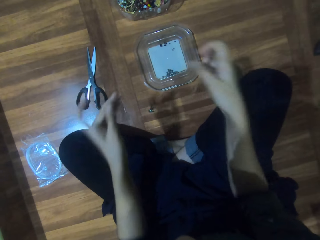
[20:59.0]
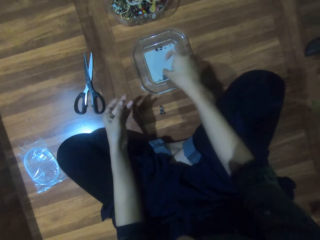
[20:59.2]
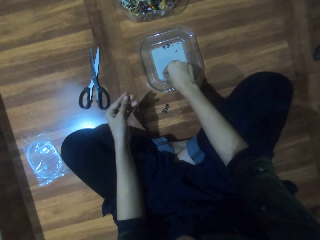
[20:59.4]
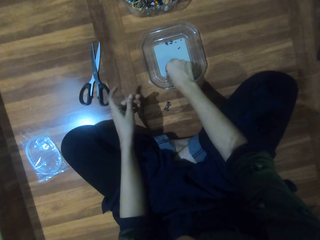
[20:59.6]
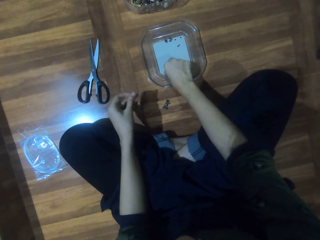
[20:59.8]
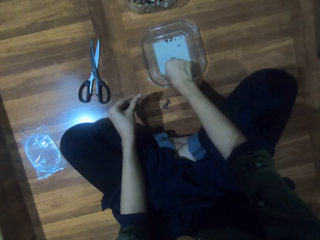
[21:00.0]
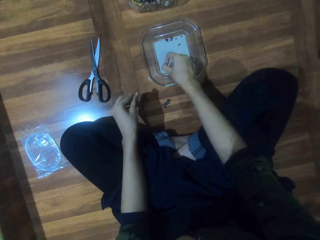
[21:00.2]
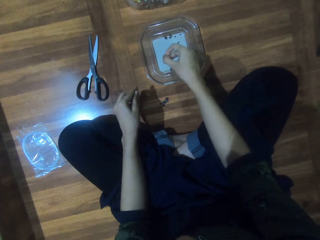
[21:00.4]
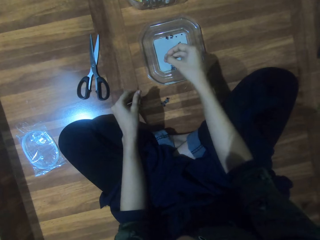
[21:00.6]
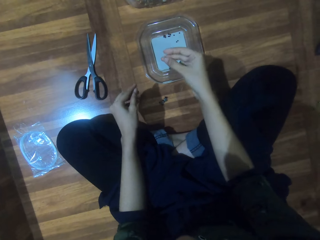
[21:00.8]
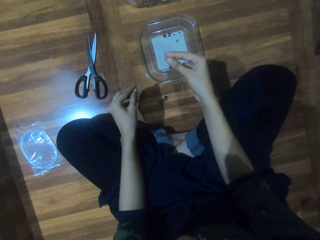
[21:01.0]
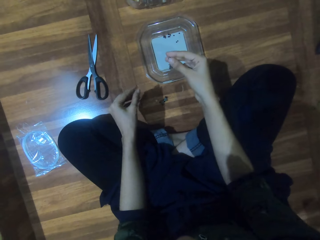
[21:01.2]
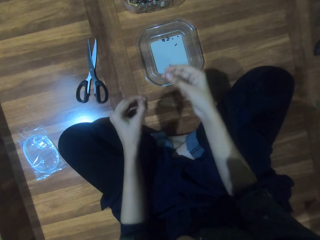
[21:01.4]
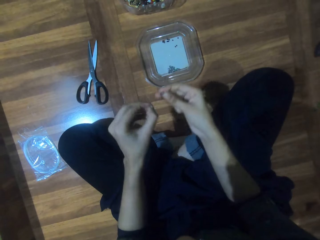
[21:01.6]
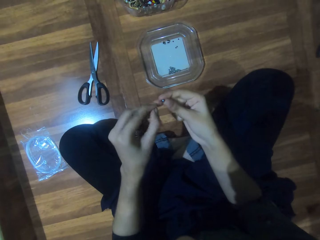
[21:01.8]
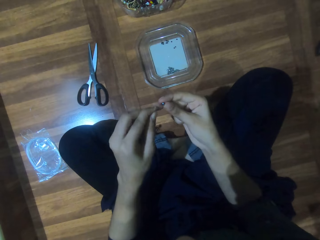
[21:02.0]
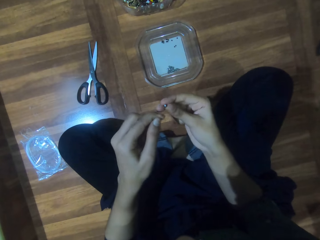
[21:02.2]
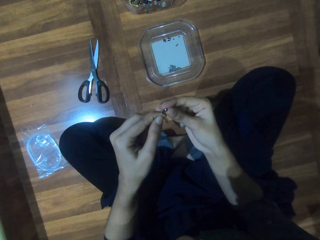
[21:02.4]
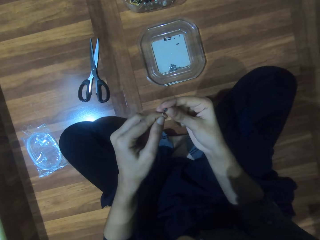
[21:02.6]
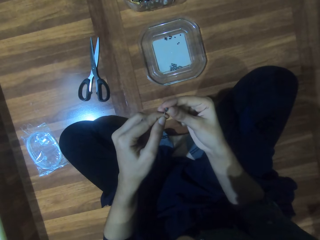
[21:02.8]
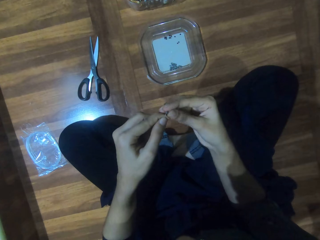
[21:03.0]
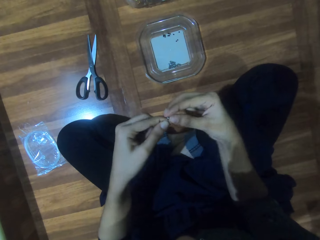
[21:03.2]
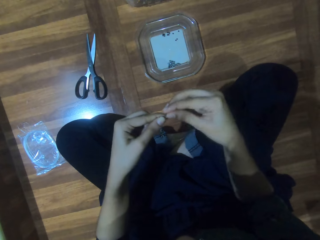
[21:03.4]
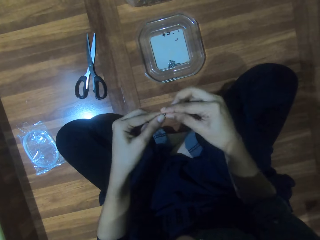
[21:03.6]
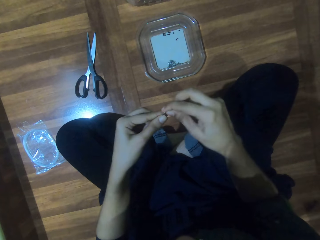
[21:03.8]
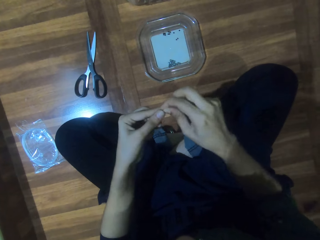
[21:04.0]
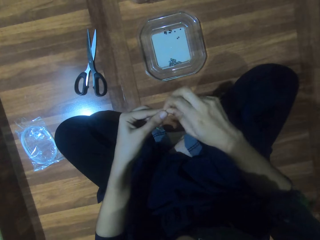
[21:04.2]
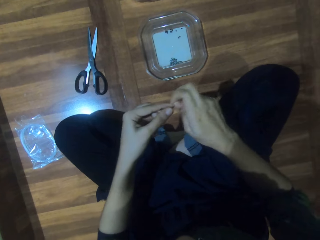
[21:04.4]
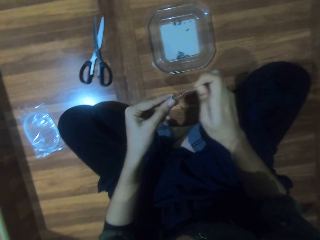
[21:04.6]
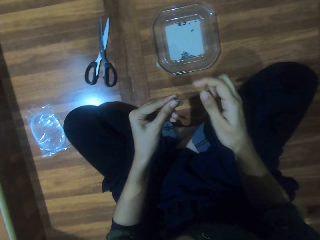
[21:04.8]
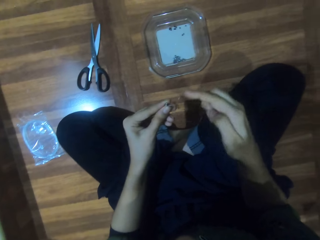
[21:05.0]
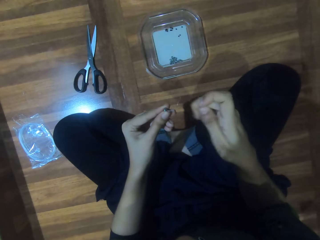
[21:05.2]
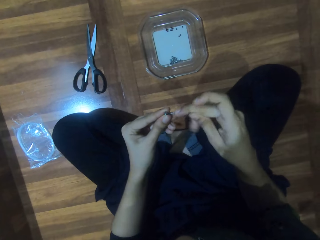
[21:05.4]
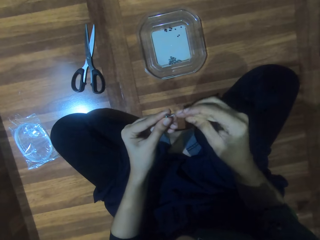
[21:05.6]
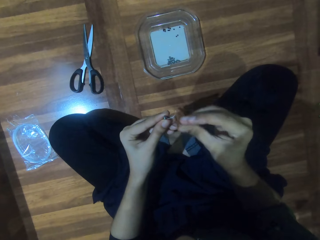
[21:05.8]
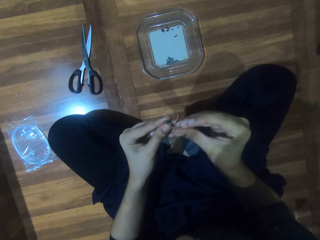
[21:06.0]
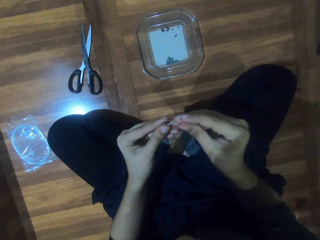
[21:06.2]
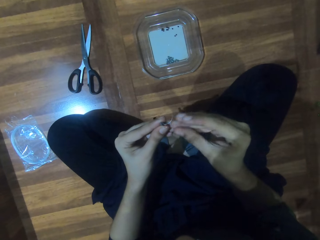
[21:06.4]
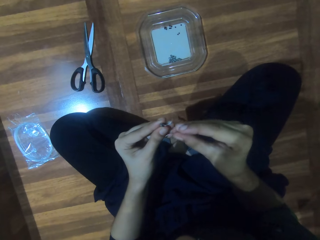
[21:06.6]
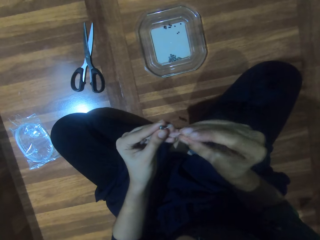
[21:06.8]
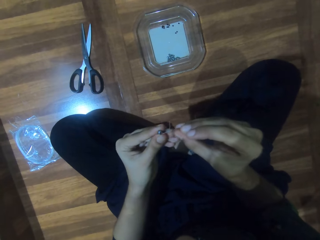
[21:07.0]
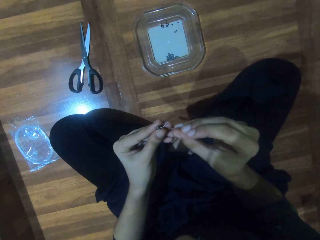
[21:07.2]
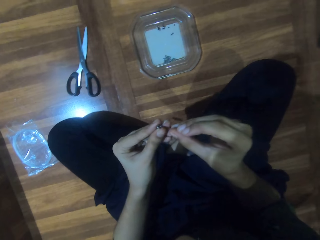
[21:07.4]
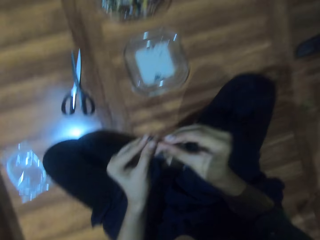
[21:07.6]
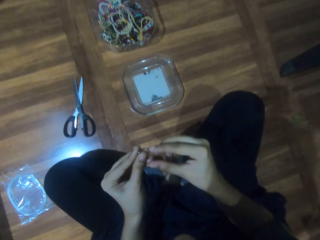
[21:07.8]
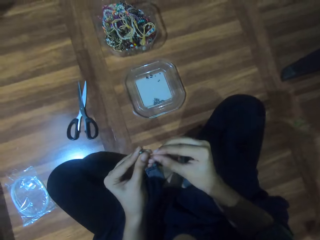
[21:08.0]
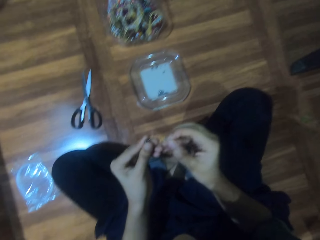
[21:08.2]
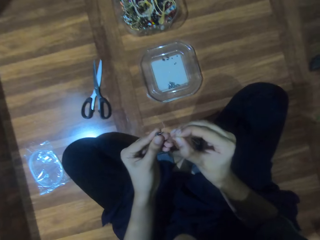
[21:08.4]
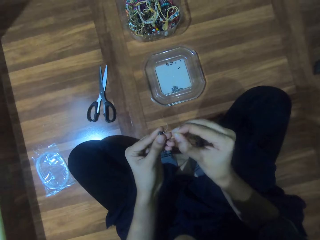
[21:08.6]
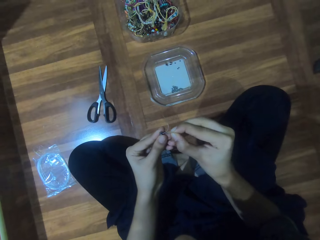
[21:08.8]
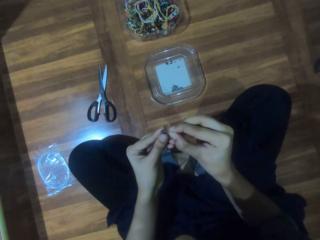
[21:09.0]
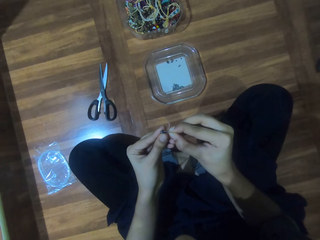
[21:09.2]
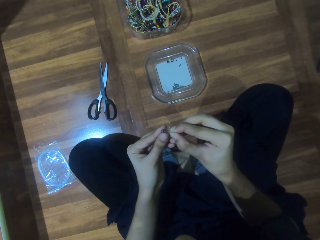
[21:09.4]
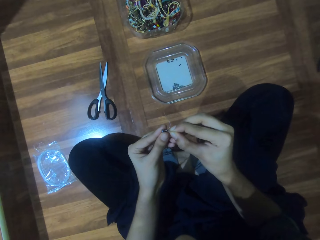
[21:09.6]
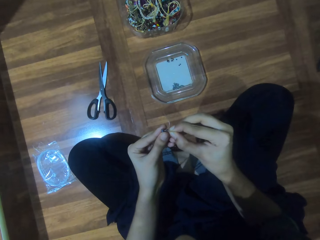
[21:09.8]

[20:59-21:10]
The camera wearer picks a bead from the plate. They insert the bead in the nylon thread or string. They insert the string in a bead.

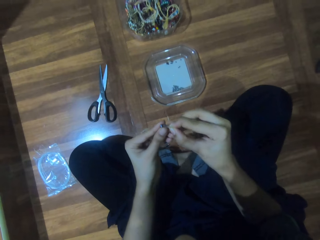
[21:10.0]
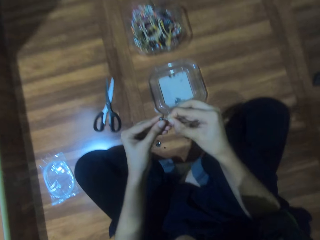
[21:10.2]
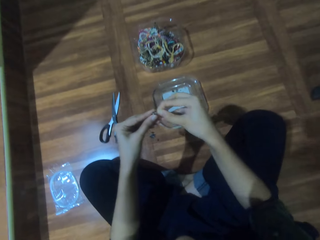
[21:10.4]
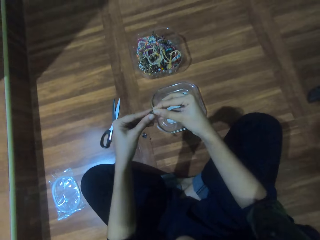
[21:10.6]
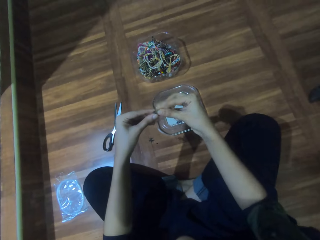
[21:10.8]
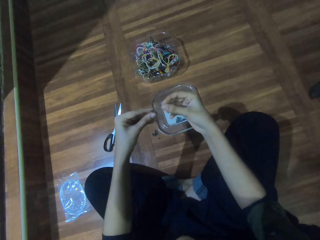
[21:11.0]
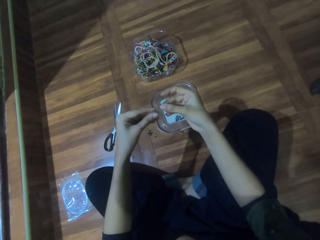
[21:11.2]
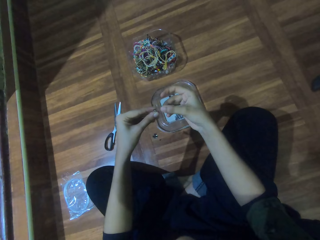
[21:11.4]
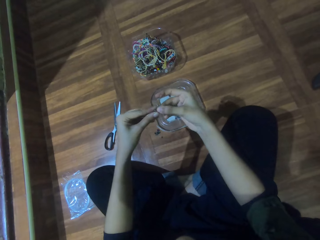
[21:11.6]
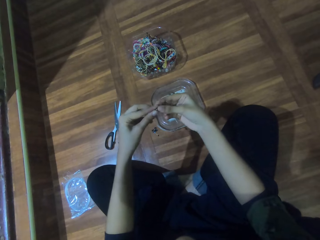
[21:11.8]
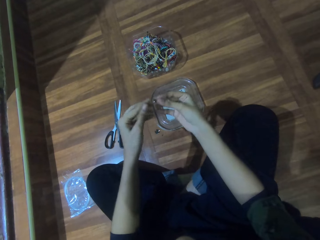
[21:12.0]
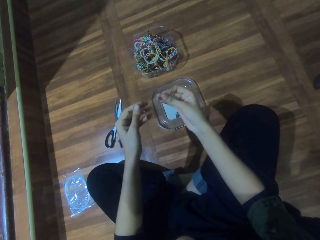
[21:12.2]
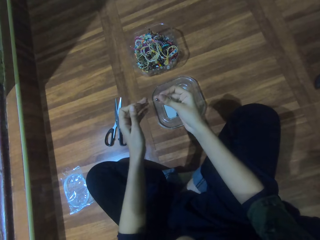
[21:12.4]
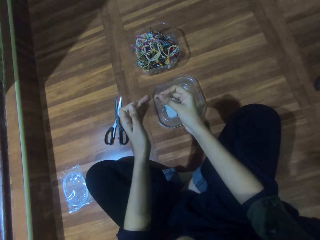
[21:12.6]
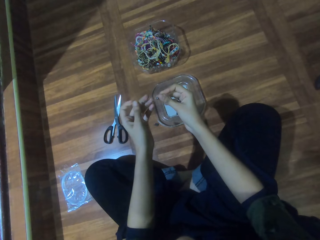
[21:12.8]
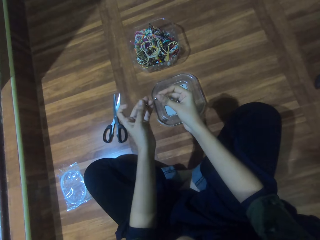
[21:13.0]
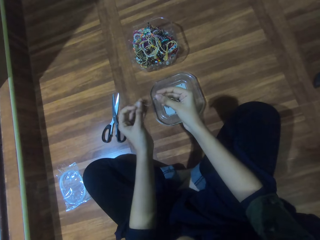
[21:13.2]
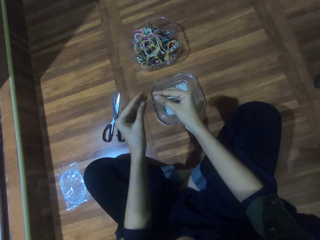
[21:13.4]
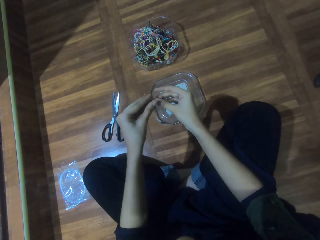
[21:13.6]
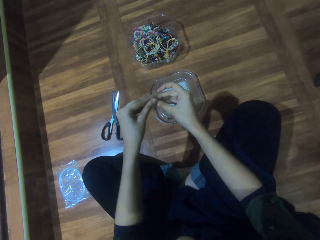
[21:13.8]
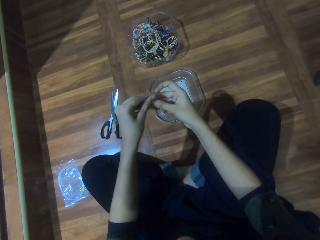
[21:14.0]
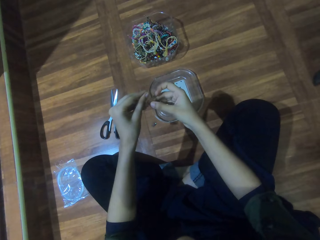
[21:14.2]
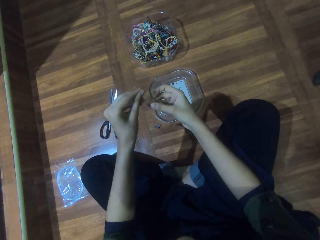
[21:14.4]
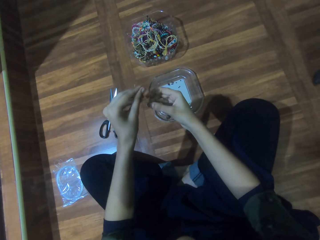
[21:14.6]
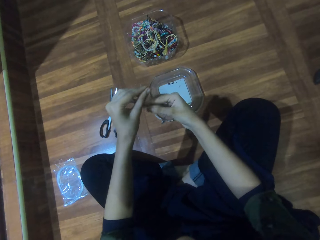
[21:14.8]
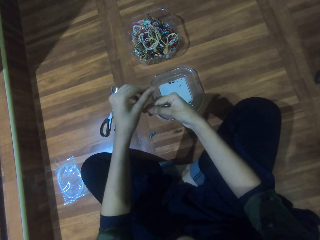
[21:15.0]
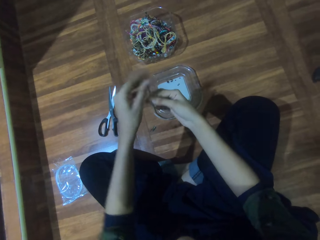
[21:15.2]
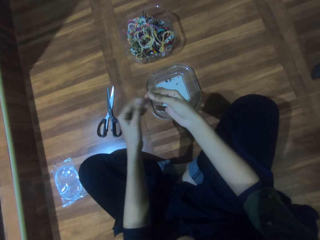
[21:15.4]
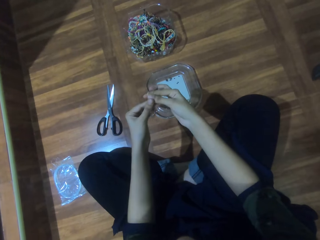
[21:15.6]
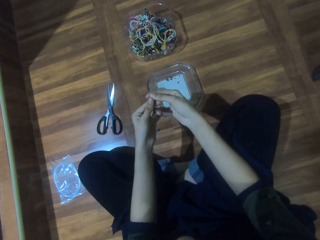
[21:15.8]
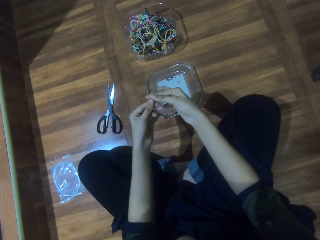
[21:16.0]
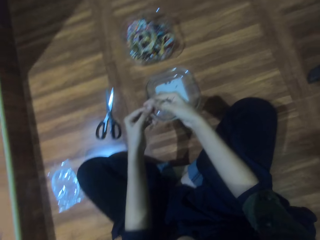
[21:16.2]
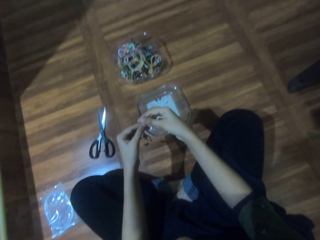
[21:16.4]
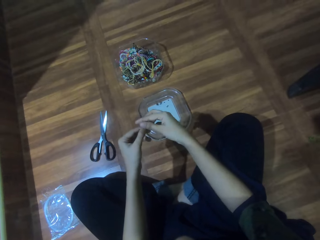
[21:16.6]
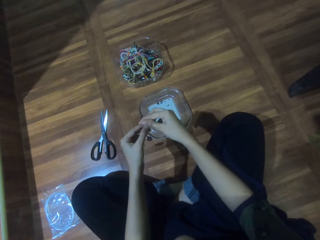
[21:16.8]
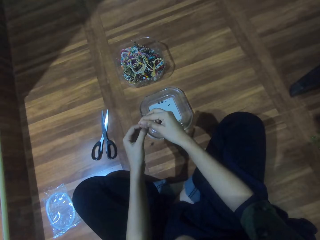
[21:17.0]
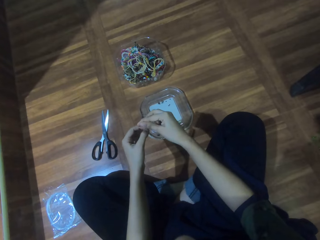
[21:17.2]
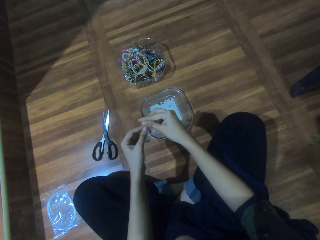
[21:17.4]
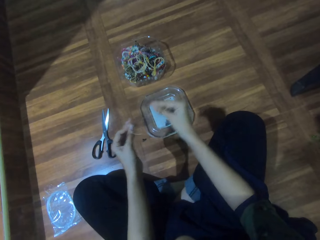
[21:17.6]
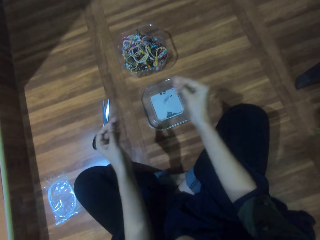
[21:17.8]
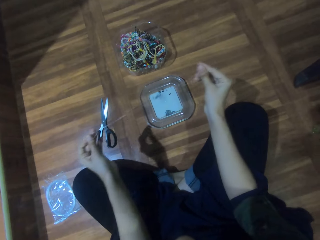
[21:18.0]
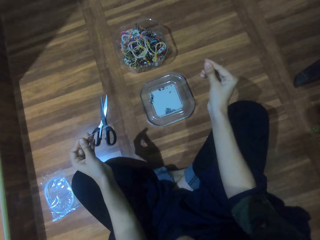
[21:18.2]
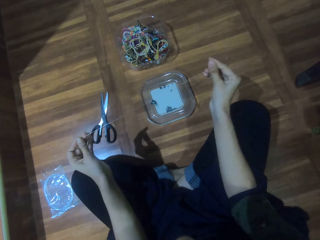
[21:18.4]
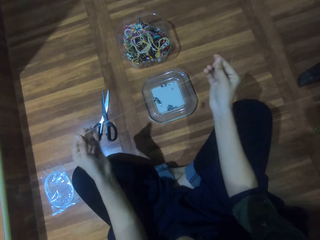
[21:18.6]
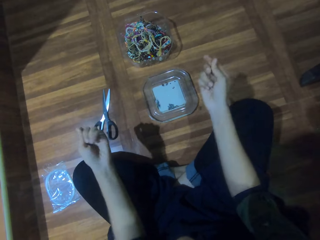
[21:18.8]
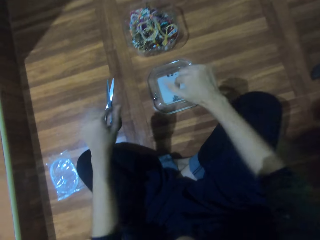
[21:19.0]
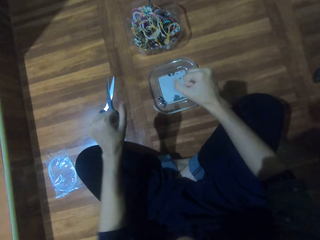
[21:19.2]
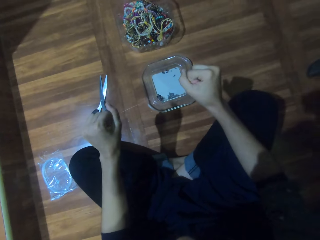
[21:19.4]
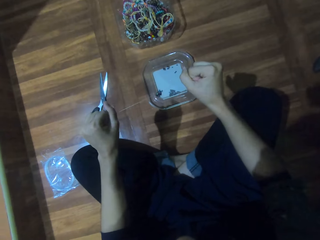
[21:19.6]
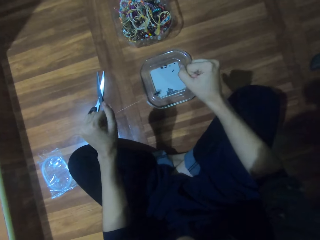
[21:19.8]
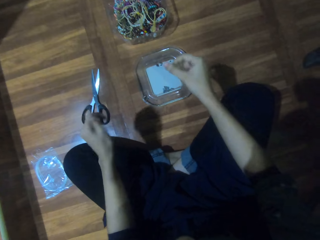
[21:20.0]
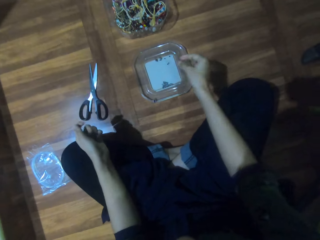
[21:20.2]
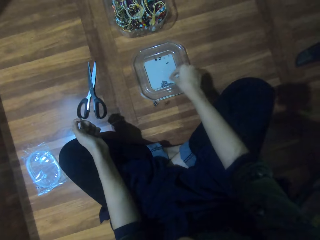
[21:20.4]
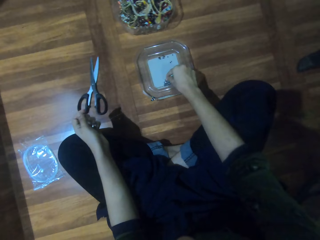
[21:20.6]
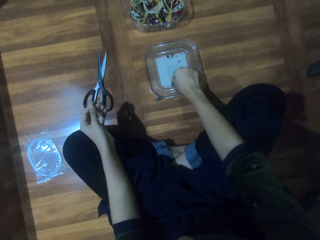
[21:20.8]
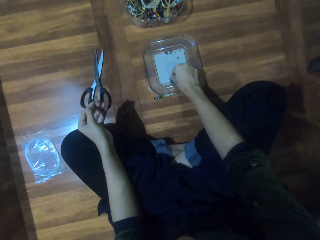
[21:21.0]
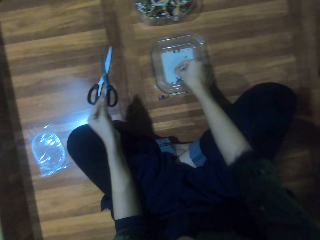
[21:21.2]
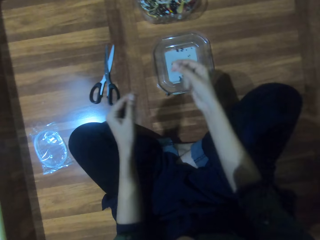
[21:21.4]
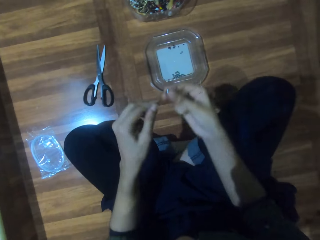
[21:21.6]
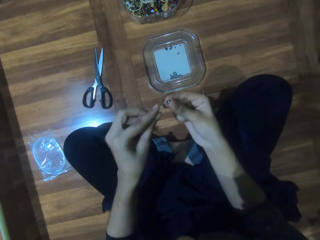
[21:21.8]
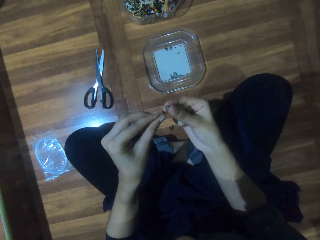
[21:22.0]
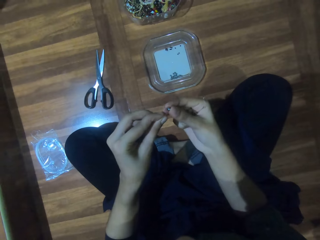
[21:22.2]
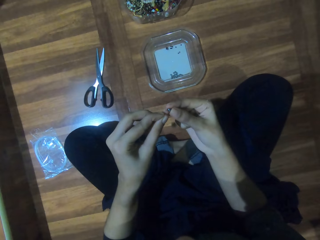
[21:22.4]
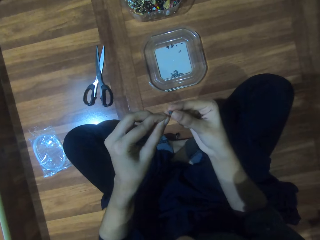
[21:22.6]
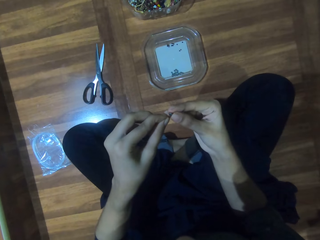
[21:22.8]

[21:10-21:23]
The camera wearer tightens the nylon thread or string. They adjust the string. They tighten the string. They pick a bead from the plate. They fit the bead on the string.
